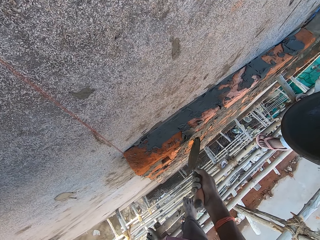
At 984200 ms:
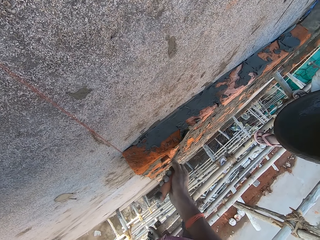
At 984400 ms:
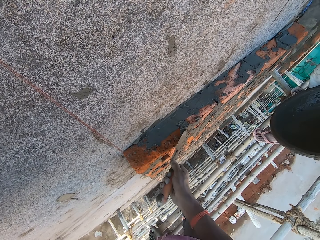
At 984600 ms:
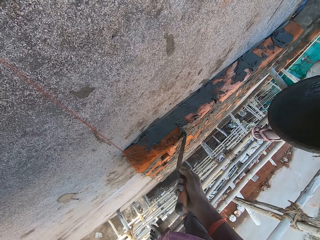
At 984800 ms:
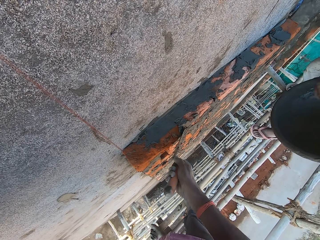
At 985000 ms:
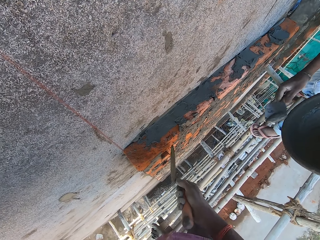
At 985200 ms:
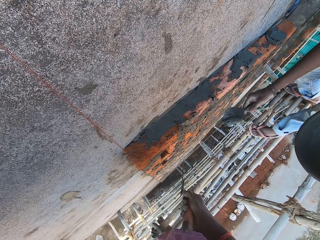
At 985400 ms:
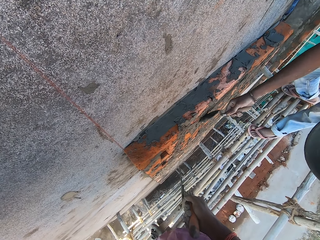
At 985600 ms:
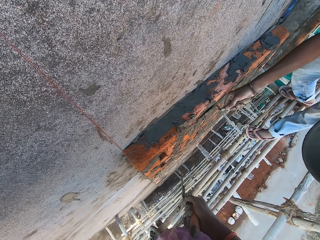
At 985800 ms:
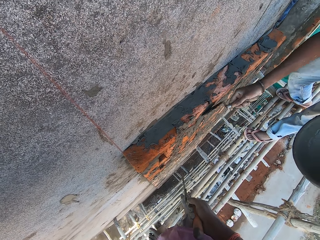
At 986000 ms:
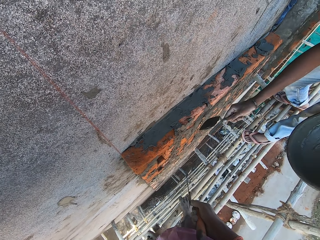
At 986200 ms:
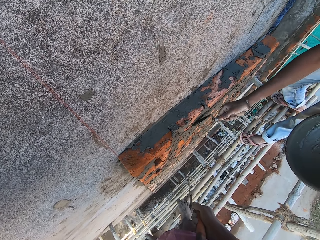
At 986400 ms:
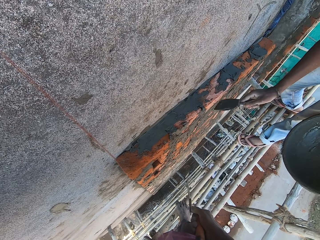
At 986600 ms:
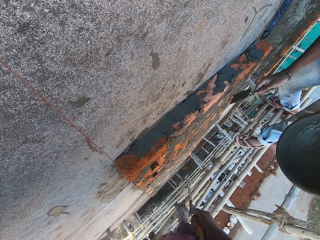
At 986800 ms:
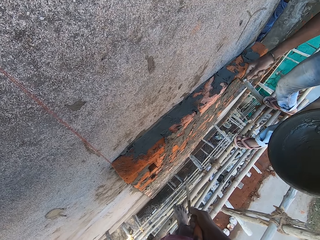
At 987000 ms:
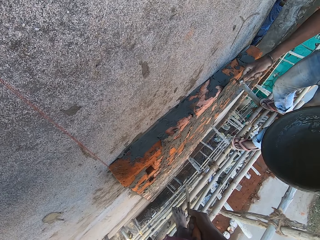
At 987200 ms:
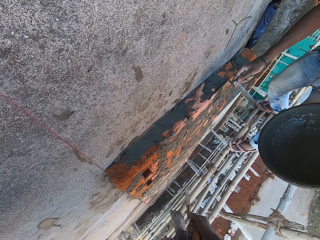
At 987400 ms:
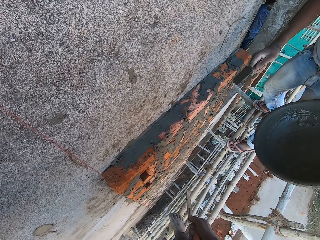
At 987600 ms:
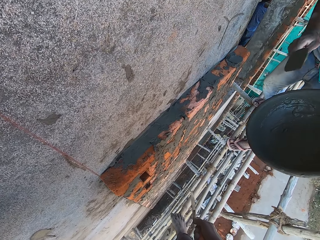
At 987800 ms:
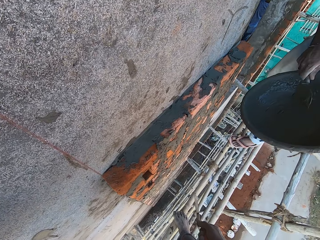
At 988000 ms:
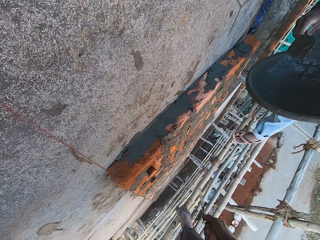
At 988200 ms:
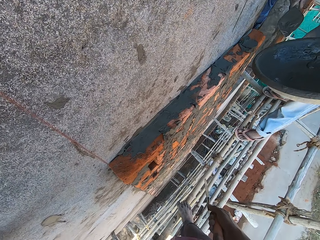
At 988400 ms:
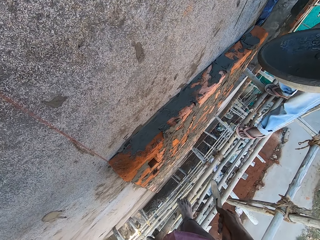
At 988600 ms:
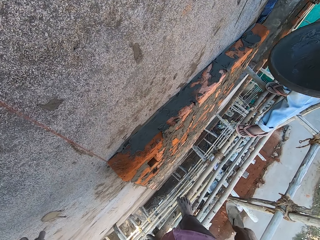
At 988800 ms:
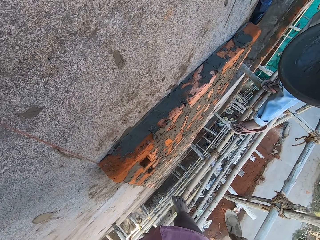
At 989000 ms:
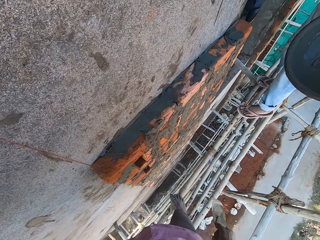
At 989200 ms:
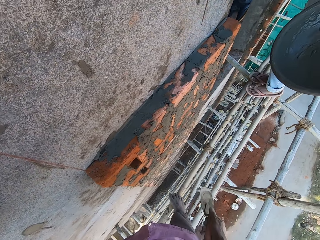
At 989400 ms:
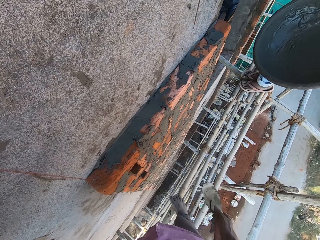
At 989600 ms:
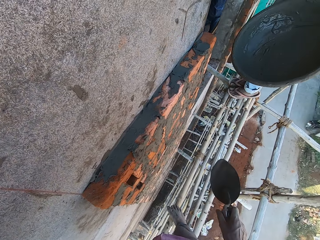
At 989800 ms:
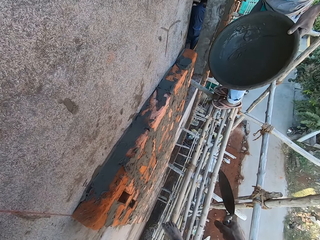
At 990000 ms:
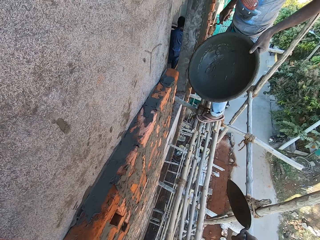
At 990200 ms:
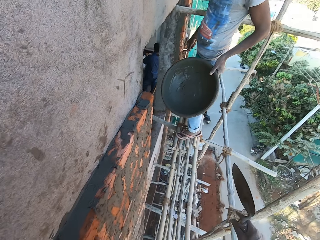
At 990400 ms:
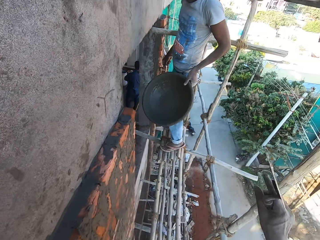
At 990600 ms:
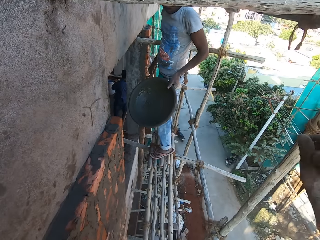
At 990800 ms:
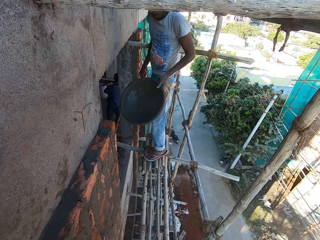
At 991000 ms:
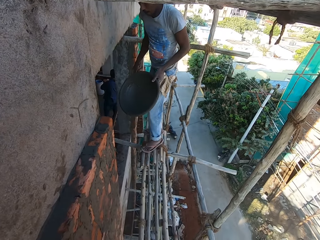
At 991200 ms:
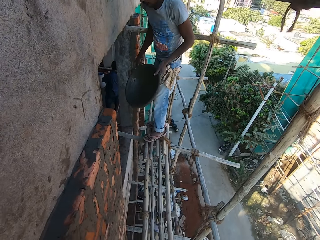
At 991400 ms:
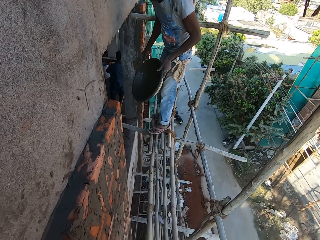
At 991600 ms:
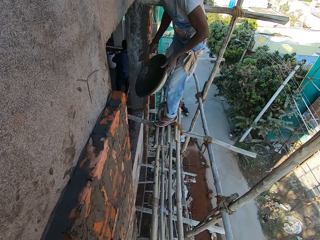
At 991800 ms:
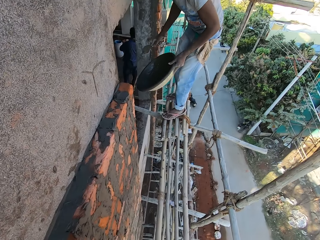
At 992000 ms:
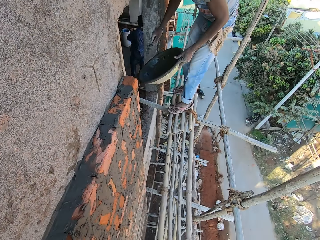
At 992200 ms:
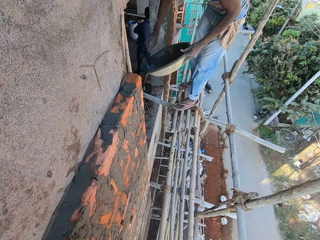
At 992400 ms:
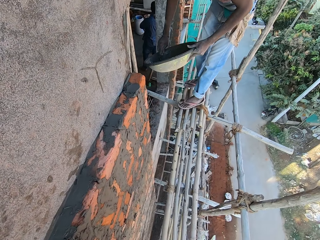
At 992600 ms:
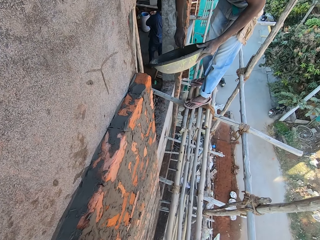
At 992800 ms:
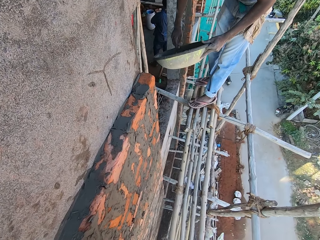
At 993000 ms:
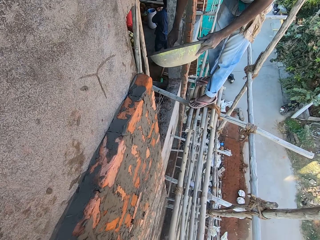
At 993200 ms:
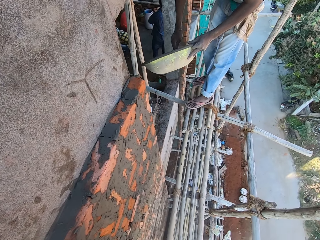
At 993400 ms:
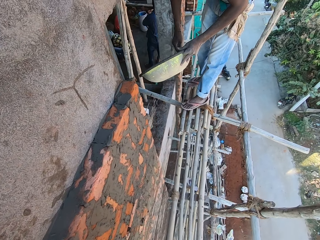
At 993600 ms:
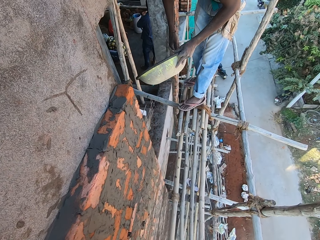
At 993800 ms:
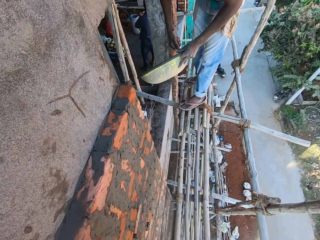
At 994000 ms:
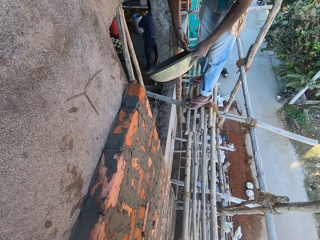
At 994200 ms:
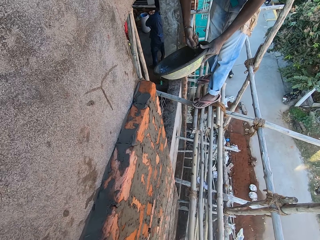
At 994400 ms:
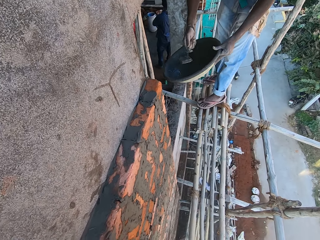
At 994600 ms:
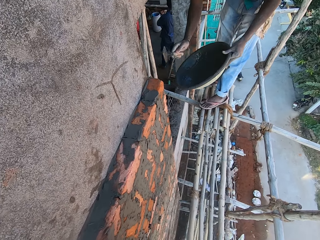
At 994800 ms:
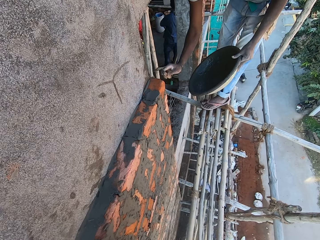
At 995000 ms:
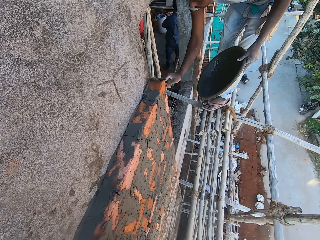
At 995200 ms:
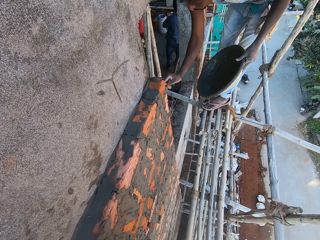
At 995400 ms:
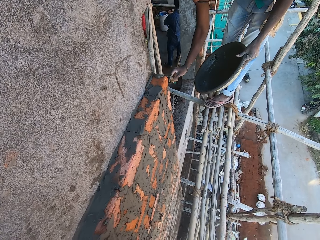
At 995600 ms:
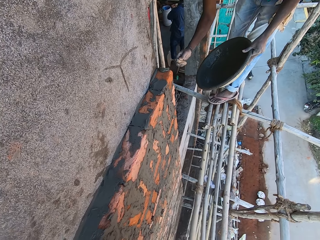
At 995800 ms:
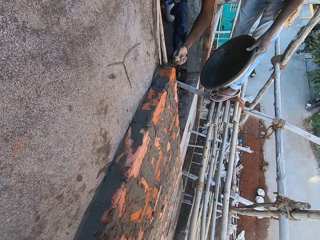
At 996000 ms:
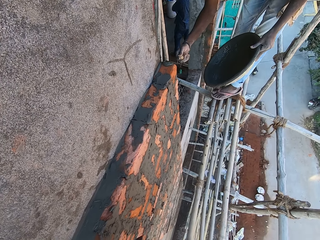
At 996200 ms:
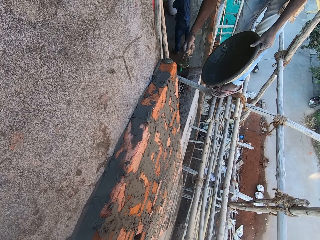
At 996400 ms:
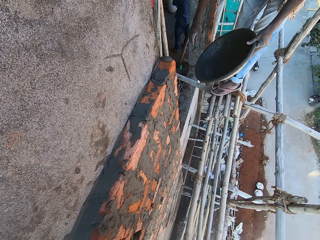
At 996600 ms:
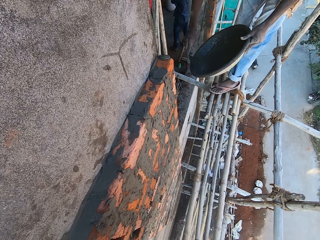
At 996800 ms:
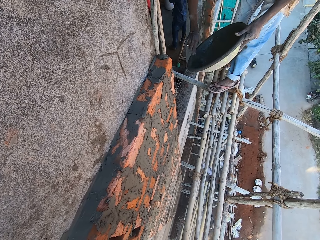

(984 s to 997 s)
The man takes mortar or cement from the head pan or bowl with the hand trowel in his right hand. The camera wearer smears the cement on the brick. The man plasters the bricks with the hand trowel in his right hand, and moves to the right. The camera wearer looks around the wall. He lifts his right hand. The man puts the cement in the bowl together. The man takes the mortar from the head pan with the hand trowel in his right hand, and plasters the bricks with the hand trowel in his right hand. The man reduces the cement from the trowel.

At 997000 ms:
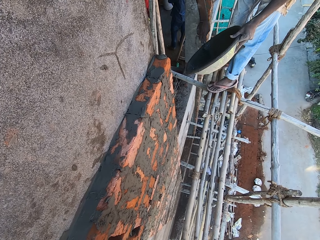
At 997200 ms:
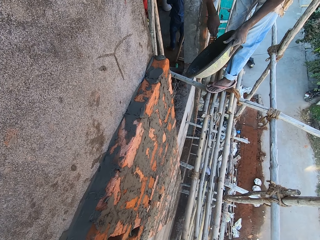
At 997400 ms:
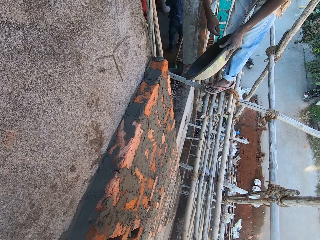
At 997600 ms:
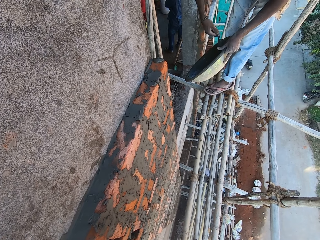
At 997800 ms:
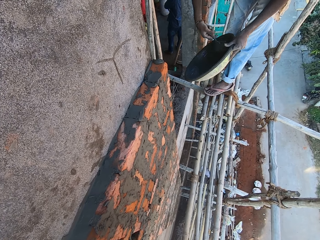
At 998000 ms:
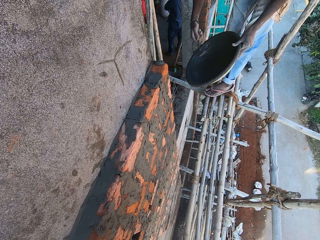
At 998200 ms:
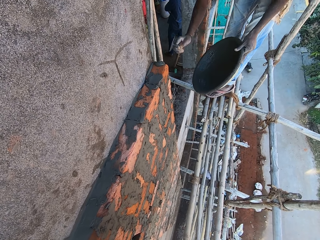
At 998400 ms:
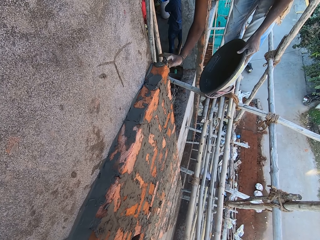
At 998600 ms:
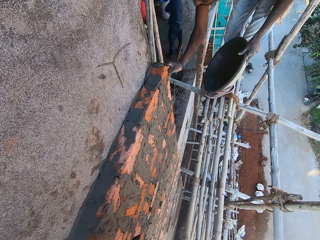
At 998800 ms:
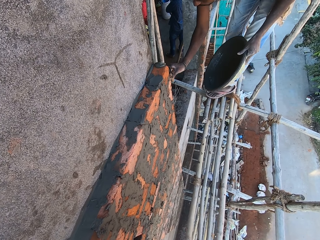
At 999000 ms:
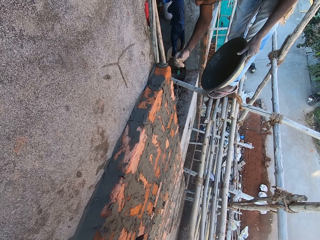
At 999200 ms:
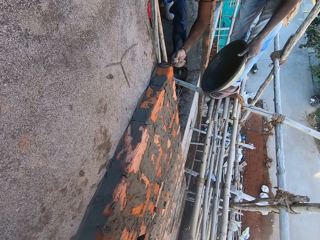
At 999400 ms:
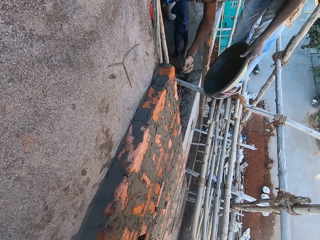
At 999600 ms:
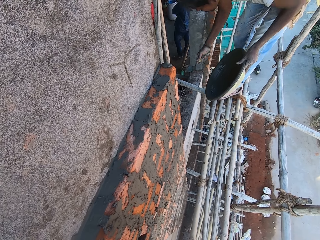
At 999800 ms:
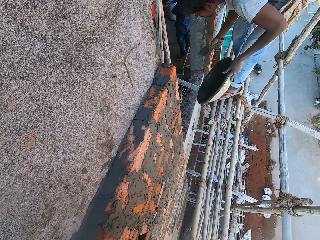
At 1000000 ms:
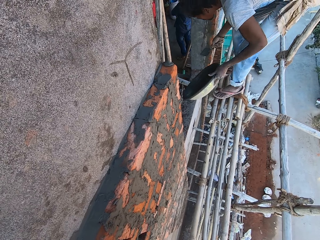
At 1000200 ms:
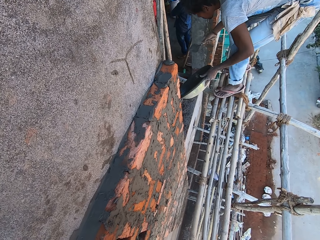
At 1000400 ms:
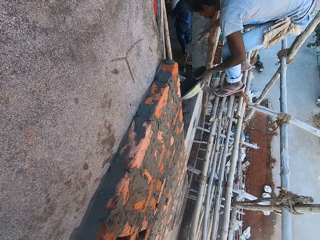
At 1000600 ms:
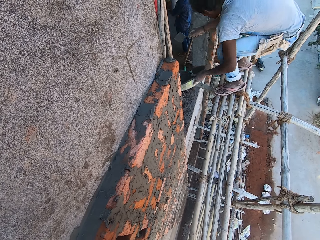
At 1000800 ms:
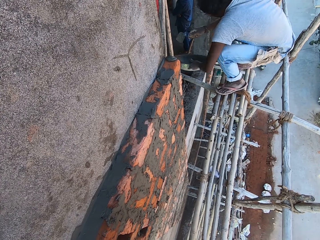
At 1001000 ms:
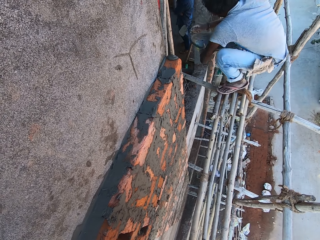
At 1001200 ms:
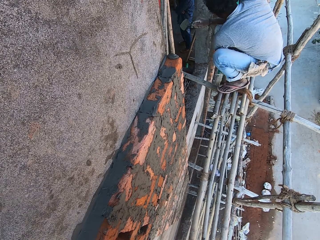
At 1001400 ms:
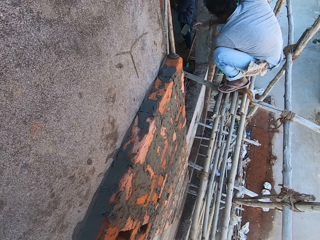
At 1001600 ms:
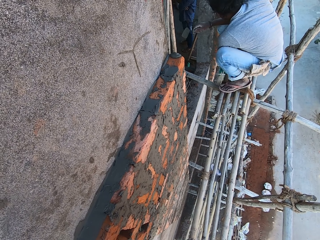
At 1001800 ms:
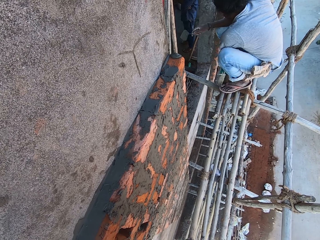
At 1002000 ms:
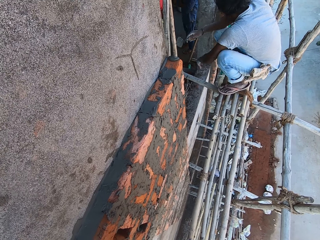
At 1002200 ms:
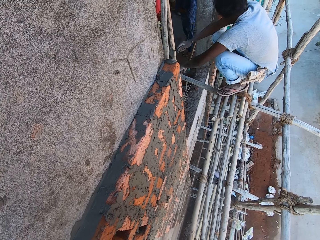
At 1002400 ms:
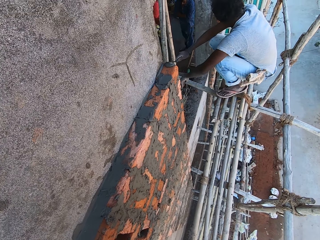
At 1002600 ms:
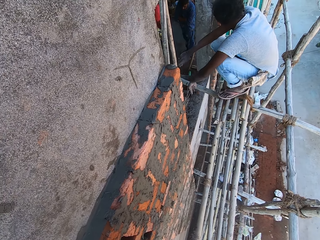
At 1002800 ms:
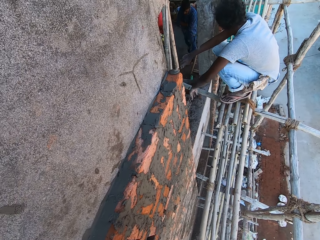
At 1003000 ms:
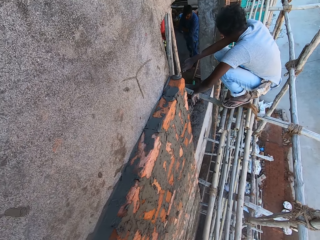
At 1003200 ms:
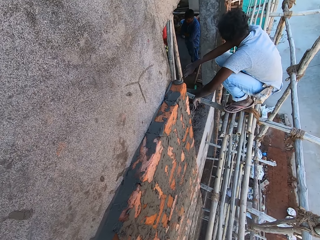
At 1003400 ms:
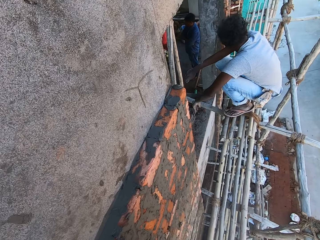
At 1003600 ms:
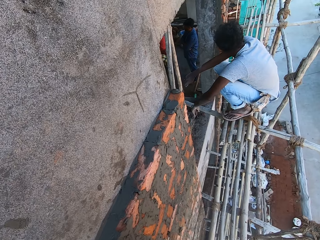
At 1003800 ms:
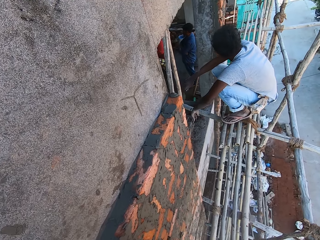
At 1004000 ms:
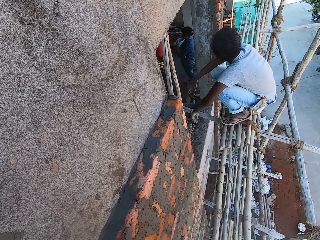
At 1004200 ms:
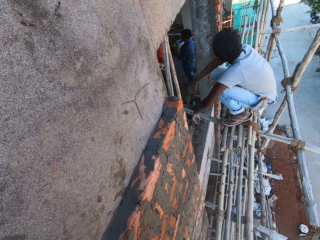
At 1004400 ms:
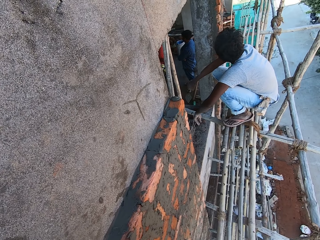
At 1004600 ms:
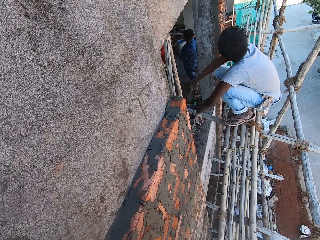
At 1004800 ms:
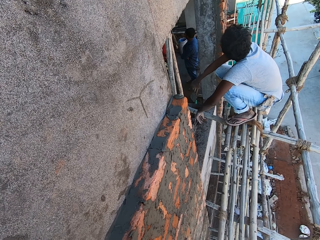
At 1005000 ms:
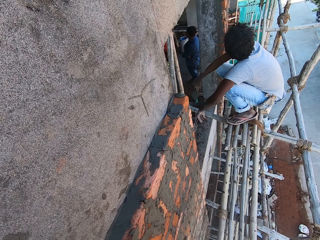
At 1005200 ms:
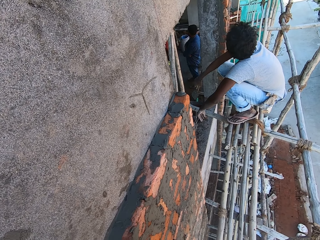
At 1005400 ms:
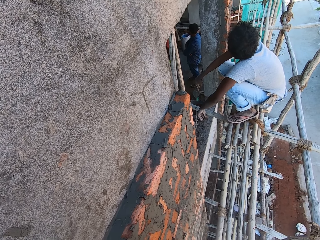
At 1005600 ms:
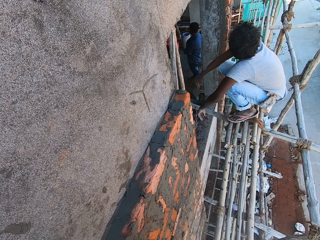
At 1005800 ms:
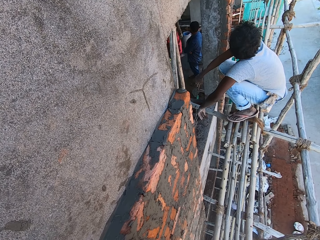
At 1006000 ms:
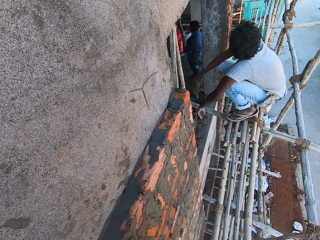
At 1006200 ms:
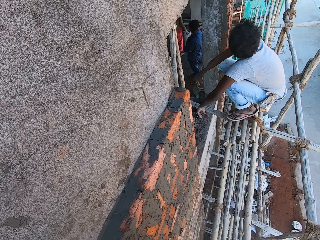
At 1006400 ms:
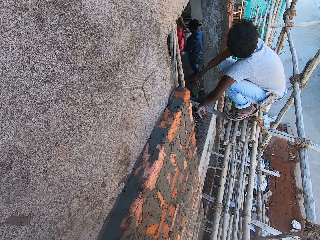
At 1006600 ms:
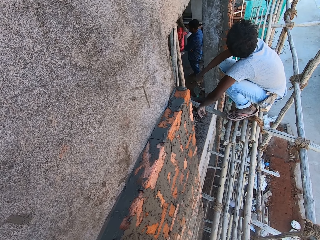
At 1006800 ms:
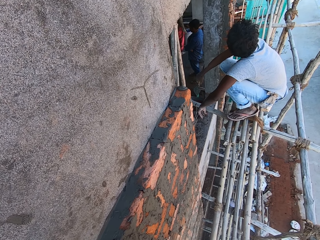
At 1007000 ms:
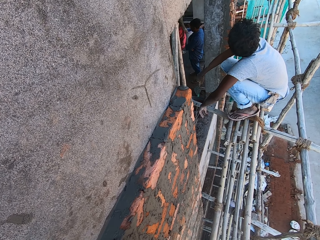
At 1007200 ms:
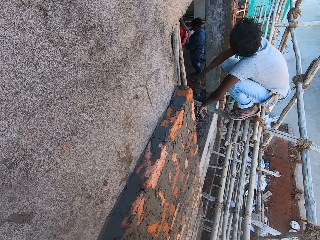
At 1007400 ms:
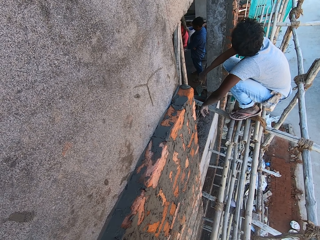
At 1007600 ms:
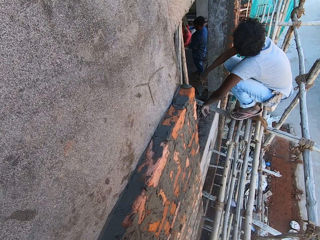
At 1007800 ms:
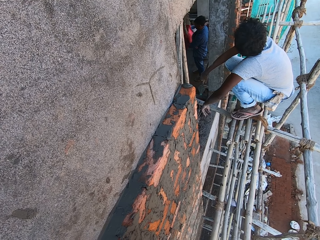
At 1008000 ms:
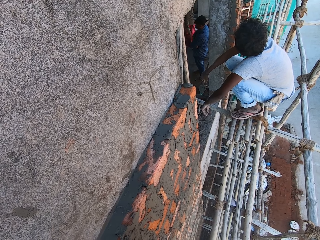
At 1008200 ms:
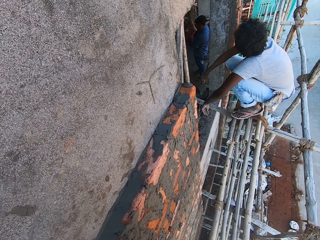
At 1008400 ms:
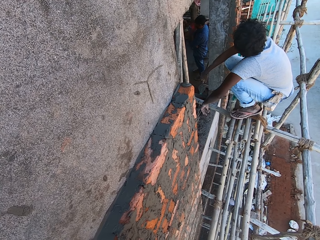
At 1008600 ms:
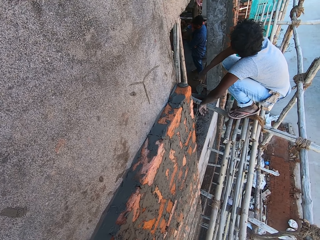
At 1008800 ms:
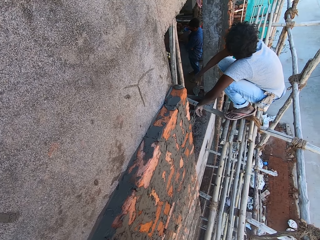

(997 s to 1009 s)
The man takes mortar or cement from the head pan or bowl with the hand trowel in his right hand, and plasters the bricks with the hand trowel in his right hand. The man reduces the cement from the trowel, and squats. The man drops the head pan with his left hand. The man places the bowl on a stand. The camera wearer stares at the man.
